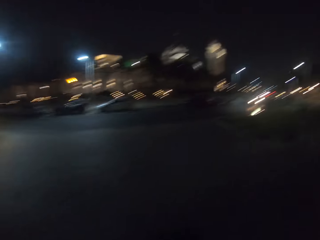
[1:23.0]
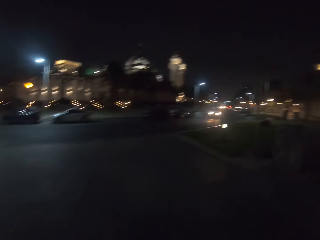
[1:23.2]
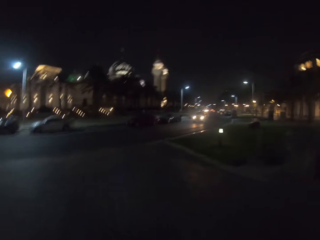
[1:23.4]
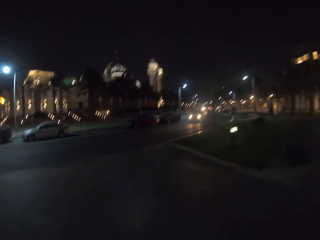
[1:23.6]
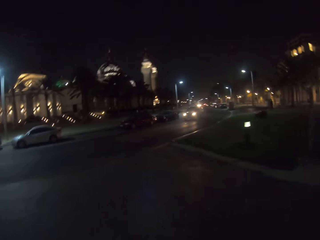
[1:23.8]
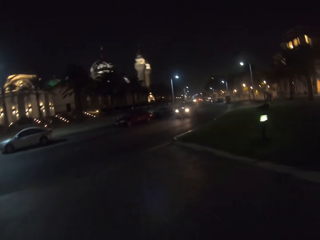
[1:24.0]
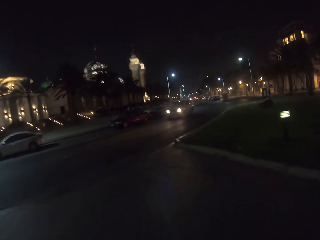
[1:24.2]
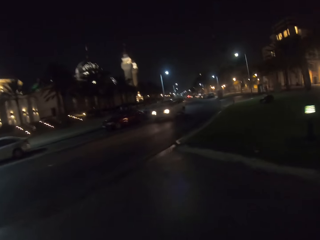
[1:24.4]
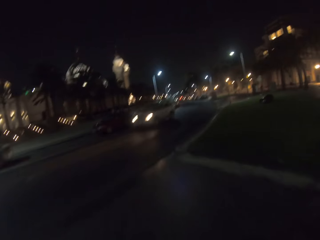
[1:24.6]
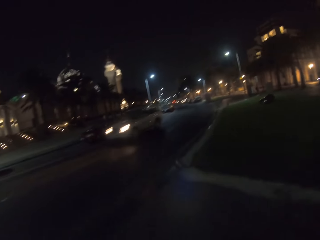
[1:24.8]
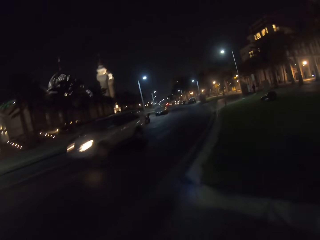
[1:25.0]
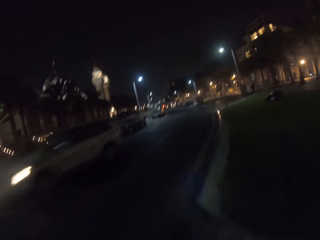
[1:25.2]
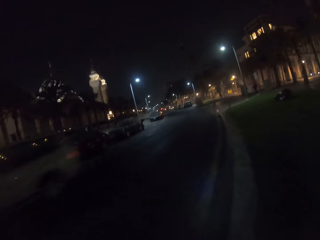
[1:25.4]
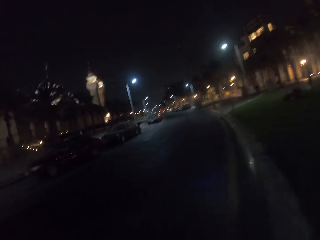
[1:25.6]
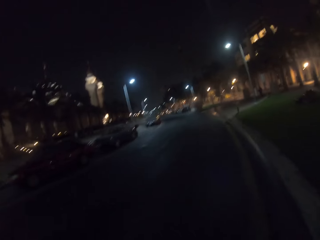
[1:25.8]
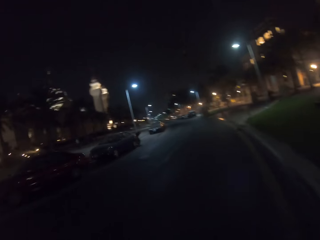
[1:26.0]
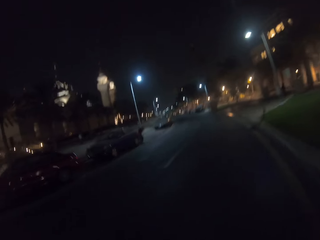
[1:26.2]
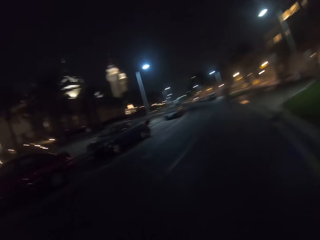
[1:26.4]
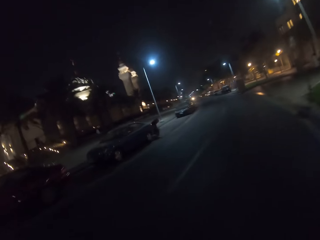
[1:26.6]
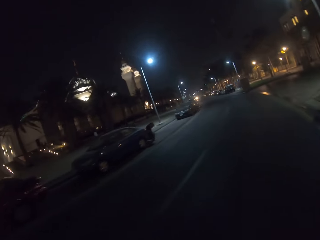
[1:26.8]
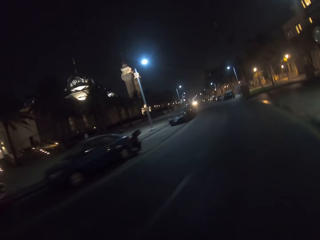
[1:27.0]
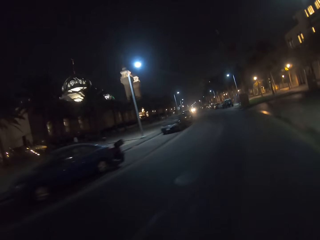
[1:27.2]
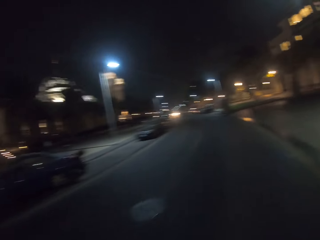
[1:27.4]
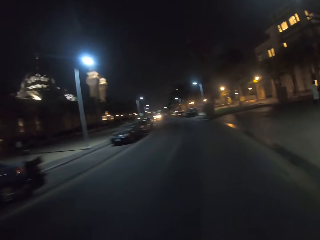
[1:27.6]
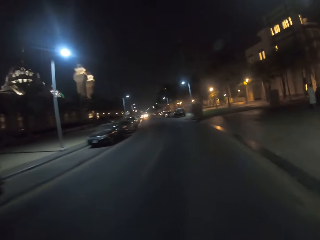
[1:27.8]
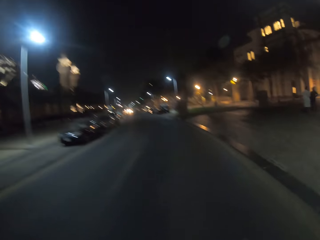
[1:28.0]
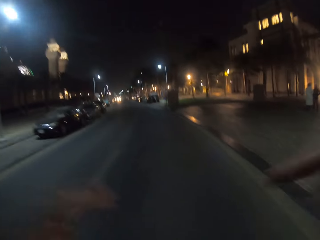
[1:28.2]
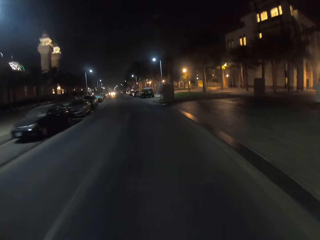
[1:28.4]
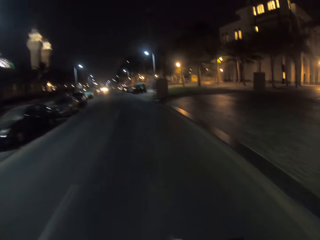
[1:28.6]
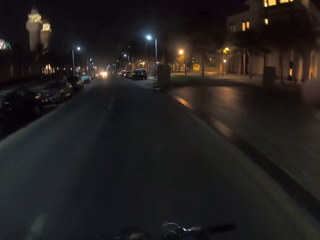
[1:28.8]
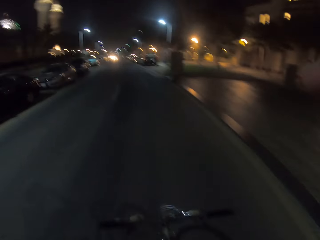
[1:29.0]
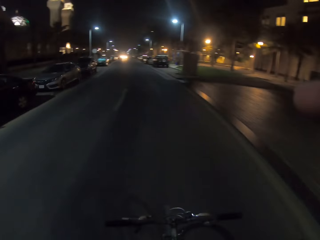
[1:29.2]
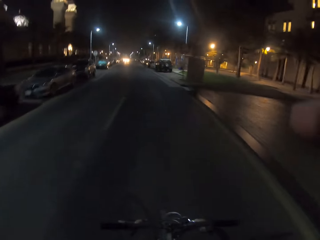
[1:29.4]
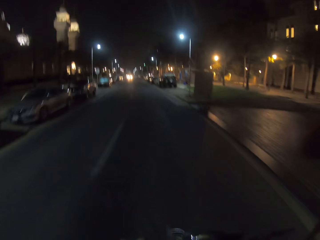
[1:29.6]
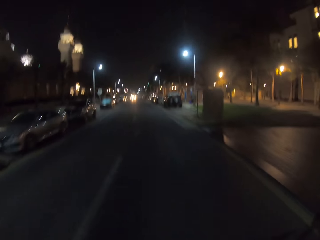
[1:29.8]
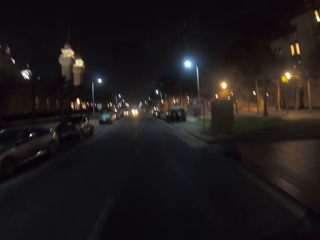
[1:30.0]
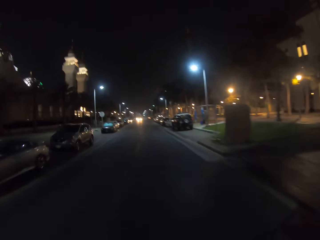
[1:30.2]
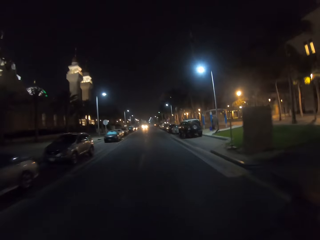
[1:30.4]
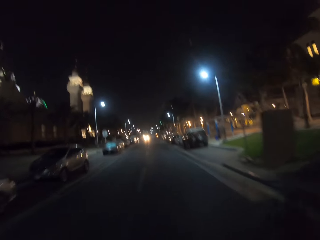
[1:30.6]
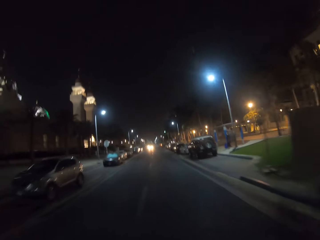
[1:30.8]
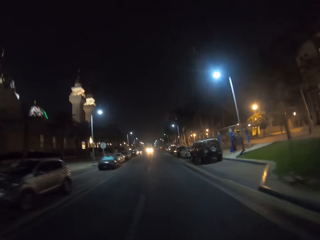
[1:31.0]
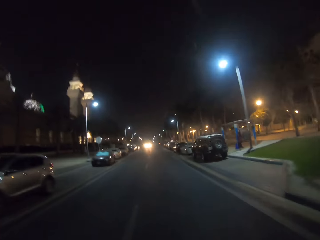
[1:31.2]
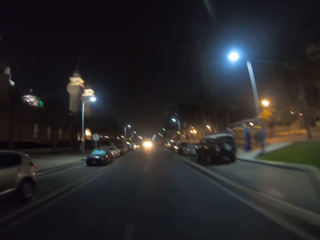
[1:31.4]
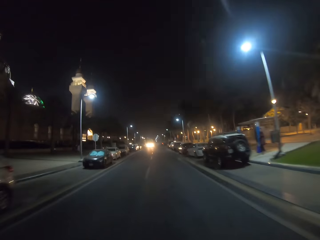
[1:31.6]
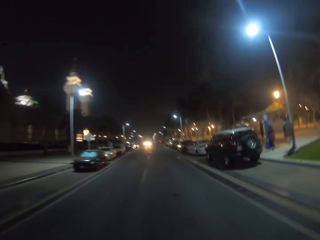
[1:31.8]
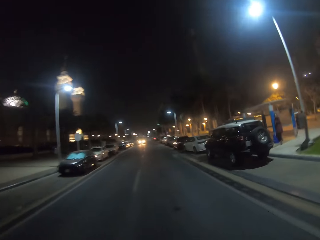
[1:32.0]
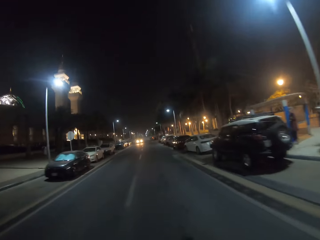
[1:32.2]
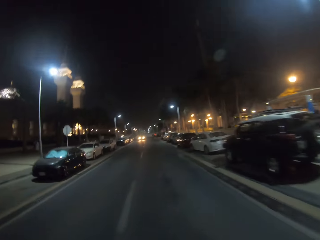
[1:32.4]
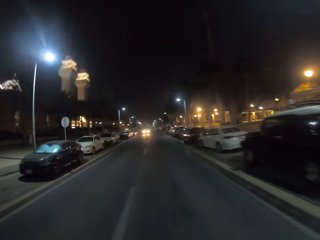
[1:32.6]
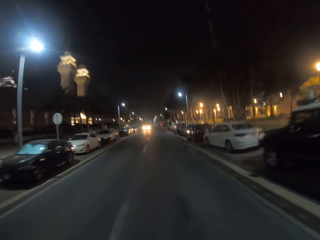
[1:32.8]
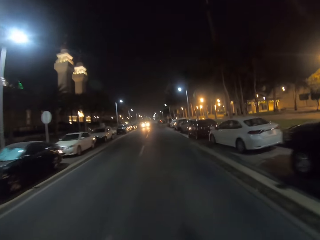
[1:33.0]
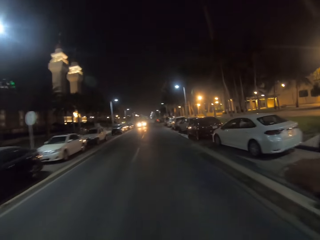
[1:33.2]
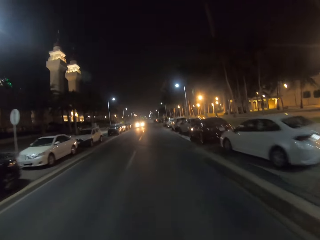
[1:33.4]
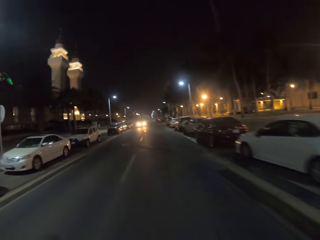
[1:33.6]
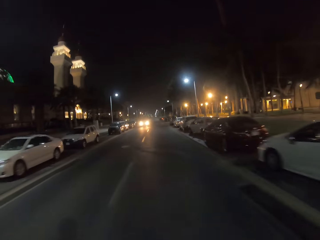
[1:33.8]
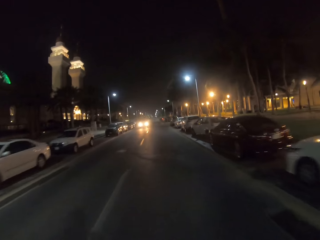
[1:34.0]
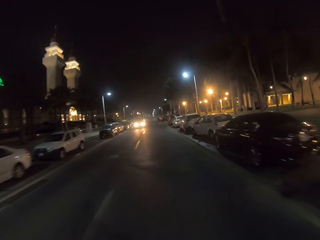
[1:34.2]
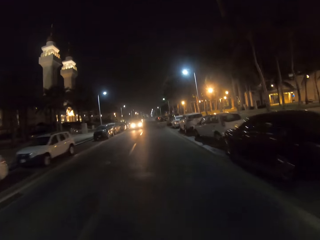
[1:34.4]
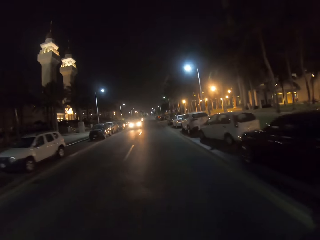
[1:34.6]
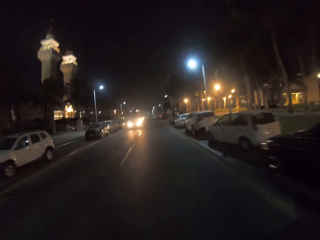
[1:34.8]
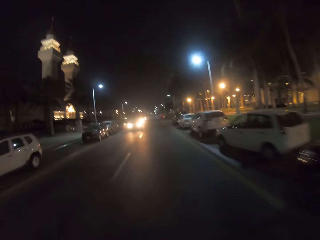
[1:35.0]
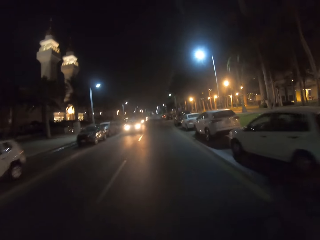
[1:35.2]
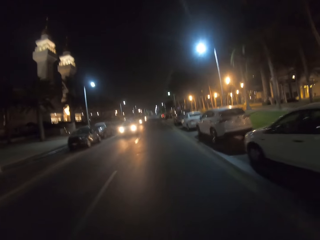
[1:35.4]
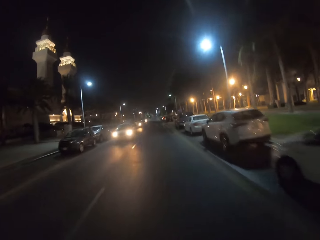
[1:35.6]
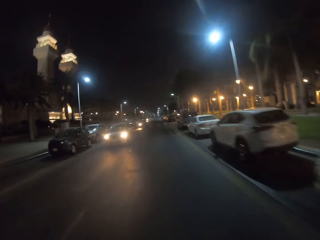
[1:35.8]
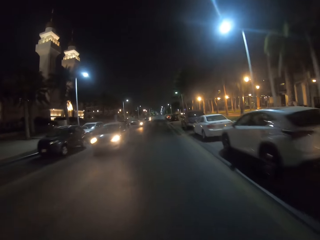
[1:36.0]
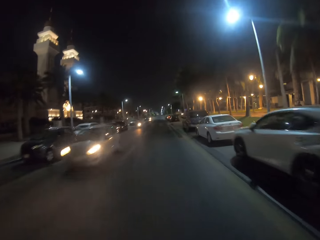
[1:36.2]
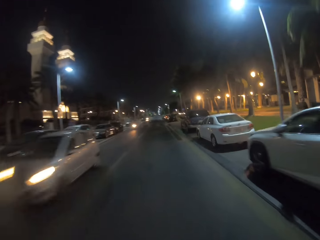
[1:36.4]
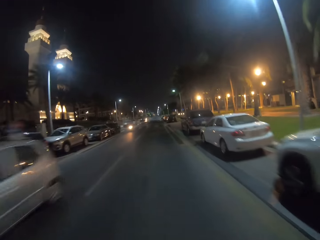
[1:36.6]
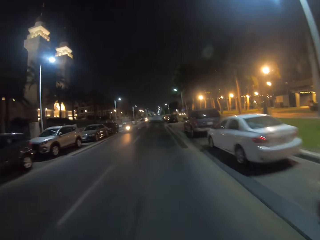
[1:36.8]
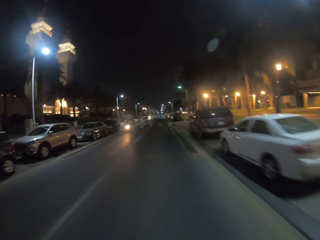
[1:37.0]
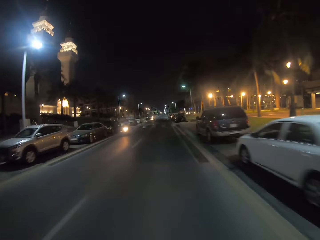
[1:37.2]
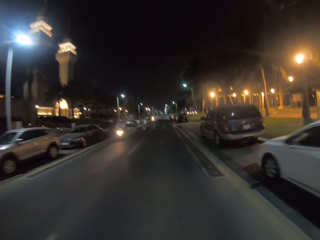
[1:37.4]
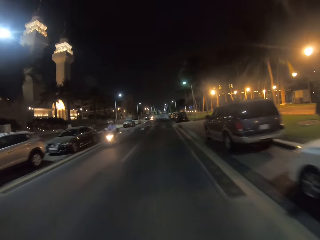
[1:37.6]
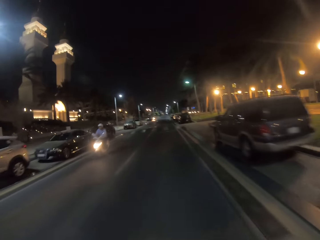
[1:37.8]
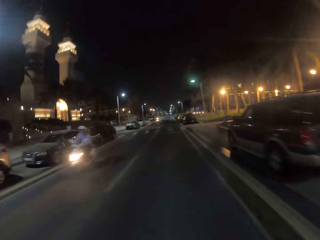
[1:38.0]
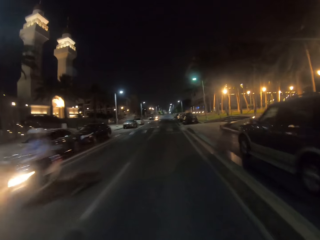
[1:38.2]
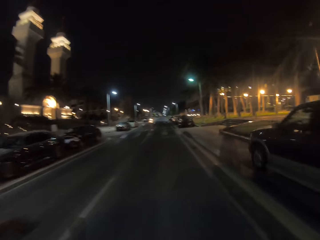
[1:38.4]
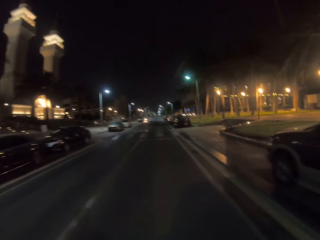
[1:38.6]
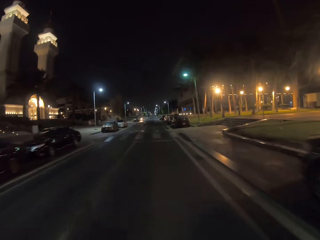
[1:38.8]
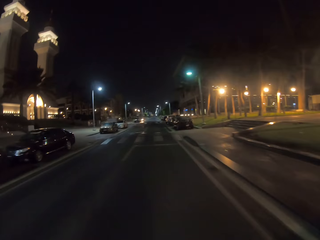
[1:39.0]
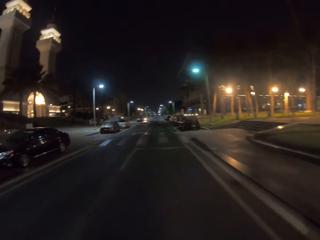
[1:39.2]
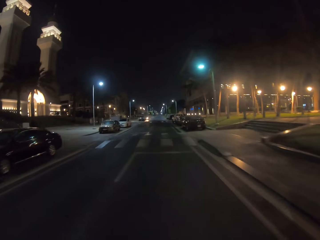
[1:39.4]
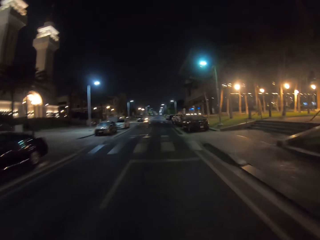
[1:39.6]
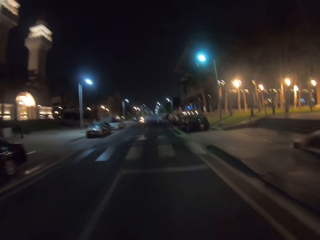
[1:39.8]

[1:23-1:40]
The camera wearer looks at both sides of the road. They turn to the right side of the road. They cycle along the road. They raise the right hand towards something. They ride the bicycle past a vehicle.

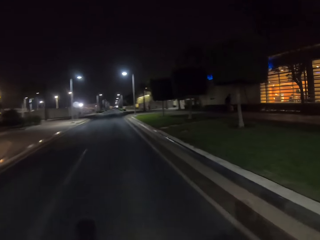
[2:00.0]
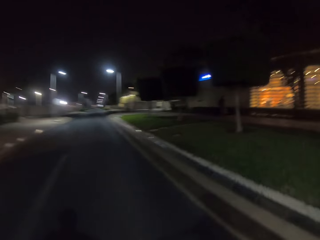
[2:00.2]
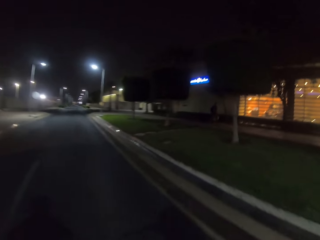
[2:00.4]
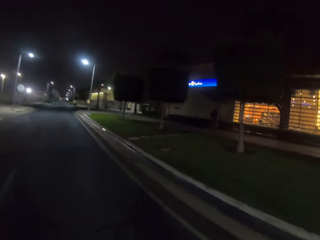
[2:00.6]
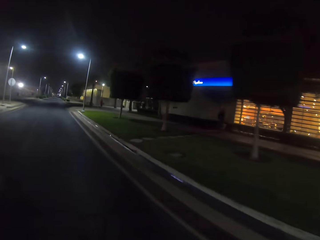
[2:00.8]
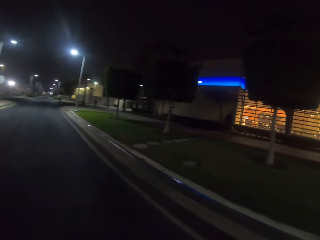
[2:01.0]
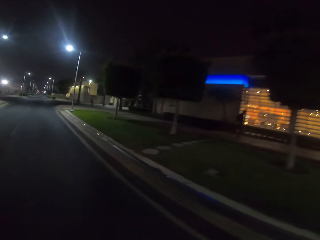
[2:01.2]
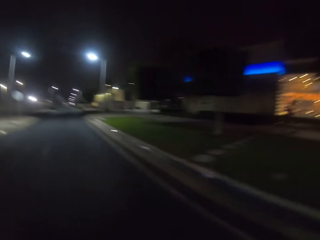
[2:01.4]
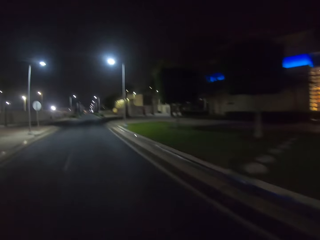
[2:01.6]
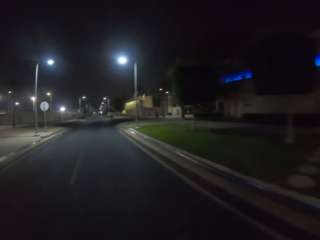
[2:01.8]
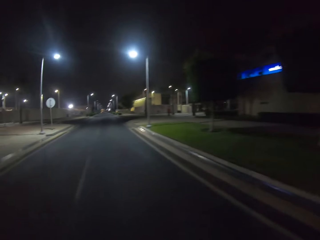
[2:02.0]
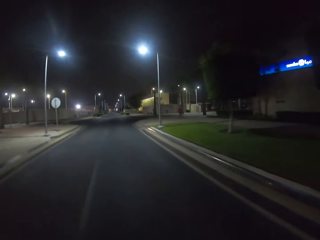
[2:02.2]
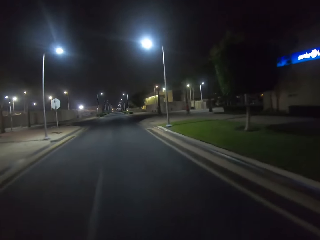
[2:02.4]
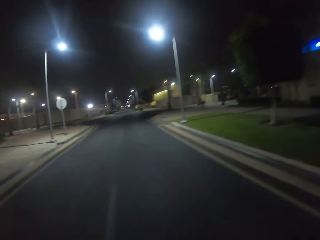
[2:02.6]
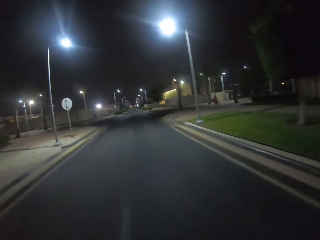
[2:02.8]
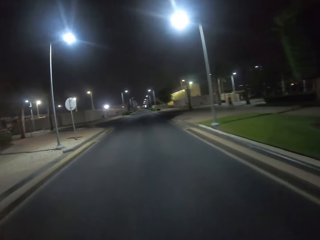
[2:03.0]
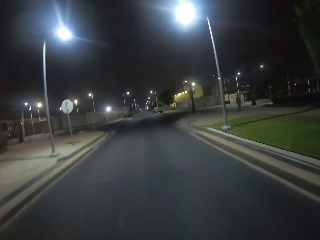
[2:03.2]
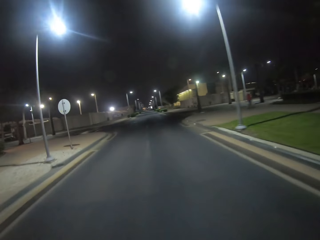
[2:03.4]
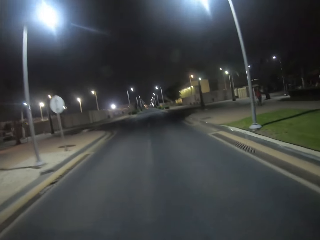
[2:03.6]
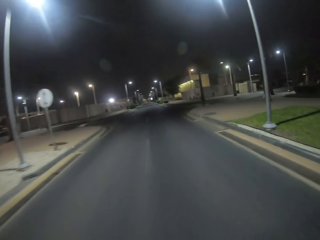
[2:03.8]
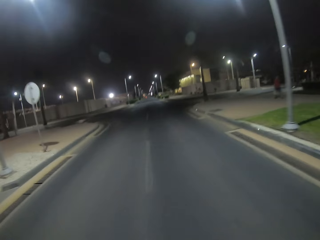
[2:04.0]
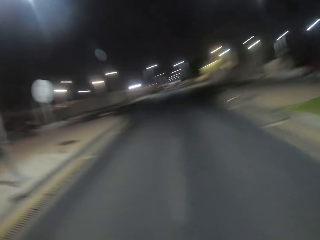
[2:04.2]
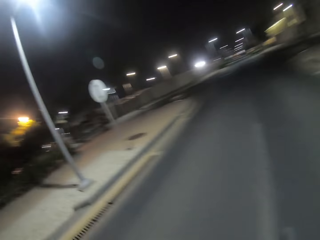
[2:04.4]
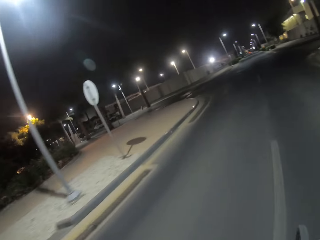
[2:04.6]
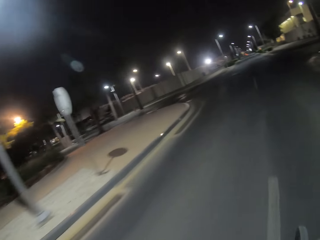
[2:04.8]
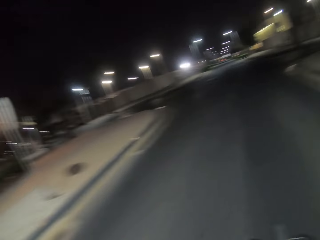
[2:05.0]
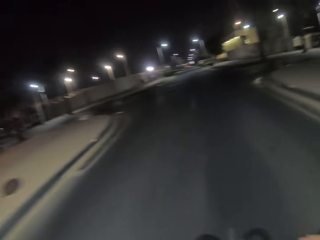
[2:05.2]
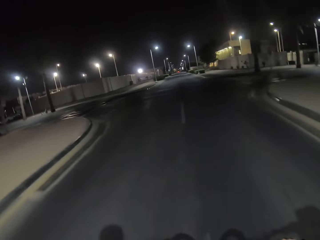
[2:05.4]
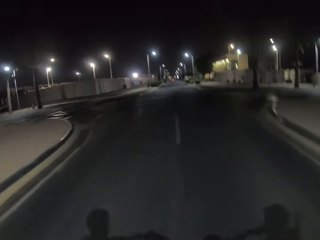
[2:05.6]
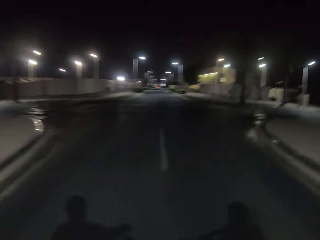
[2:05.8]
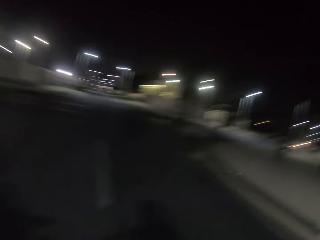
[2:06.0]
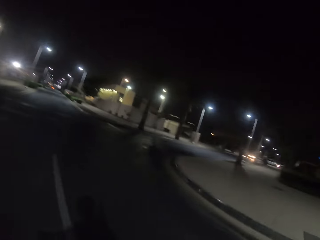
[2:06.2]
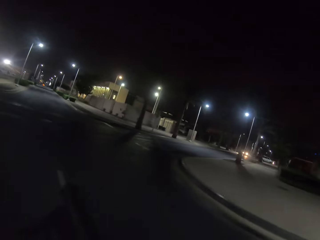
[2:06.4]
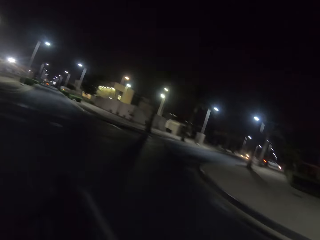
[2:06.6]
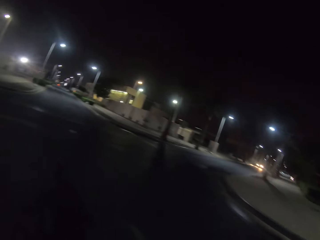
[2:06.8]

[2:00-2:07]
The camera wearer rides the bike on the road.
